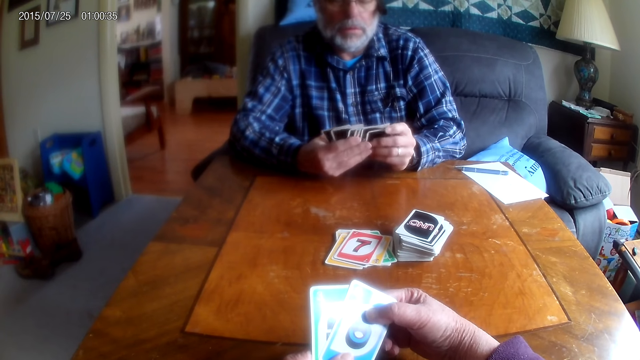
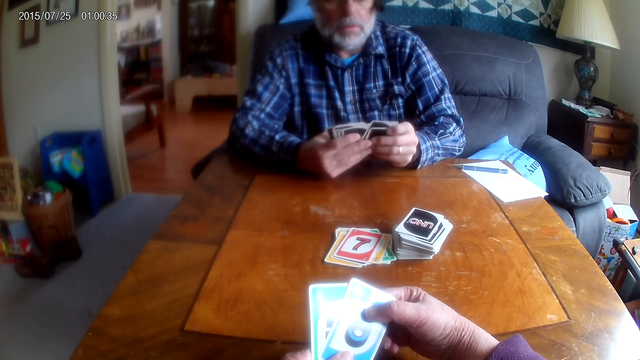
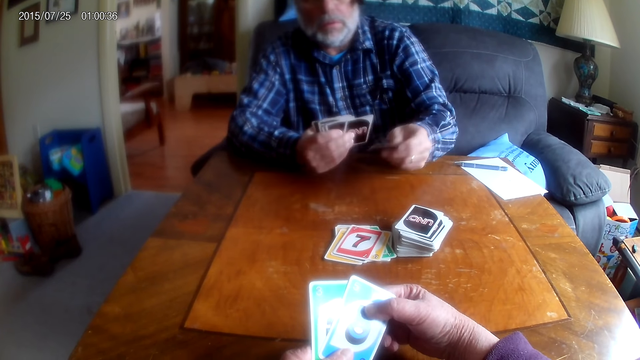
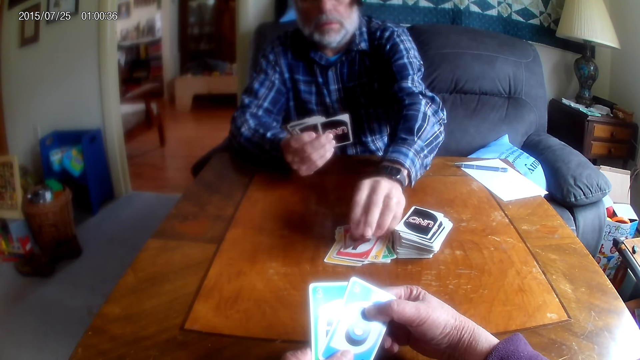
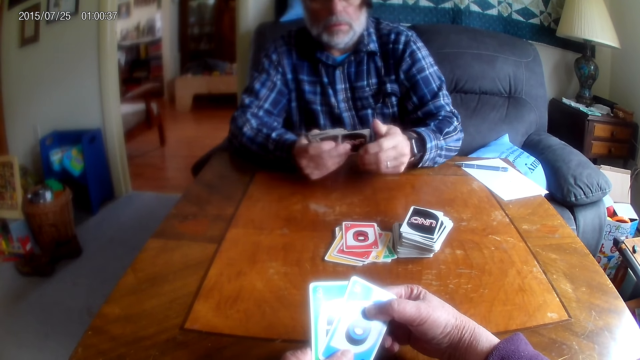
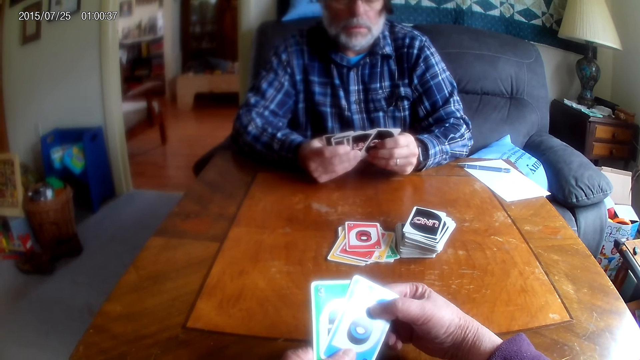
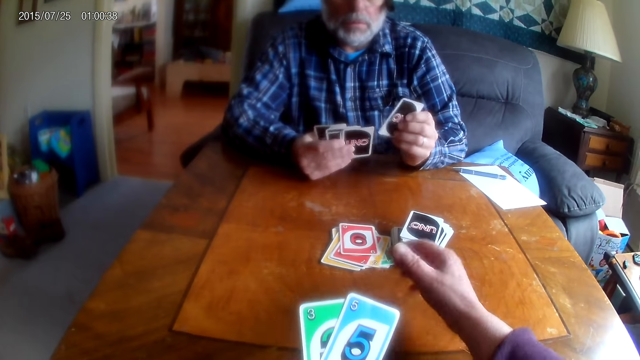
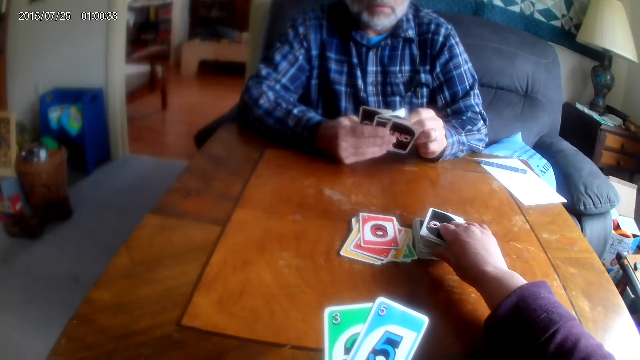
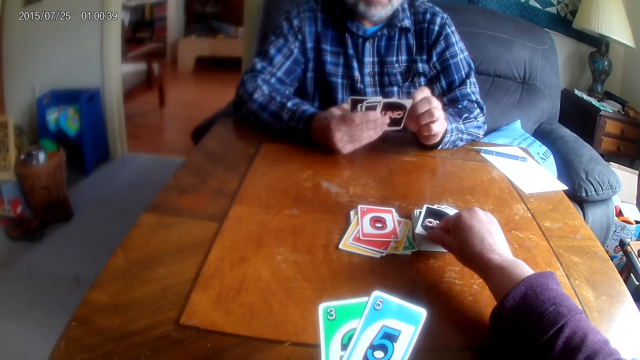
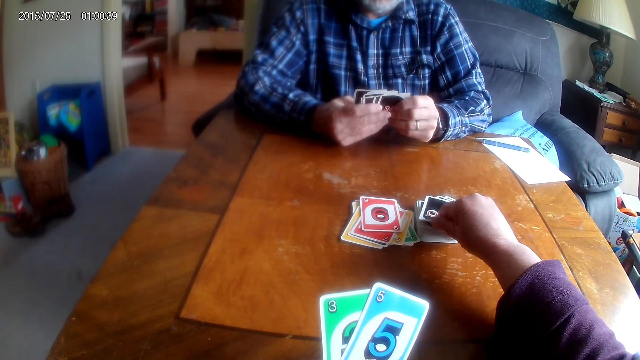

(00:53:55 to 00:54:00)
A man puts playing cards on the table. The camera wearer picks playing cards from the table.

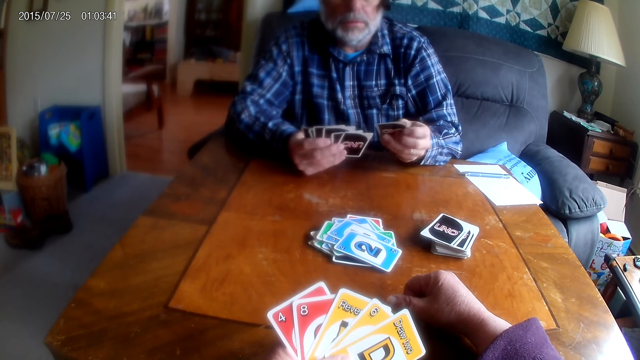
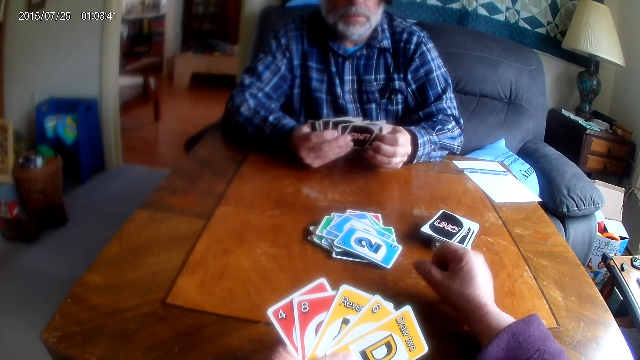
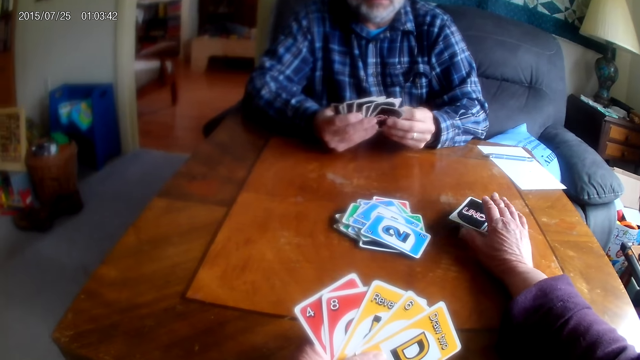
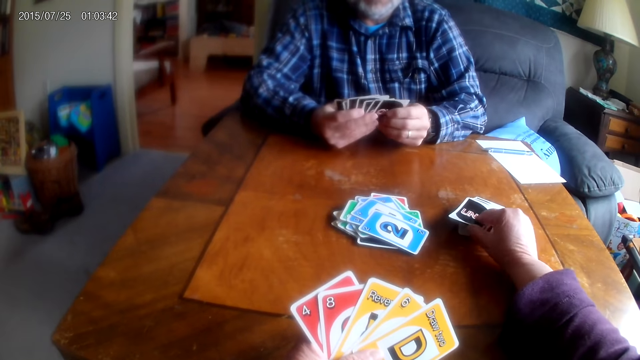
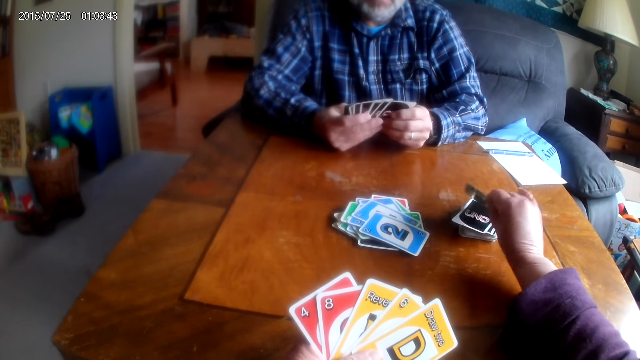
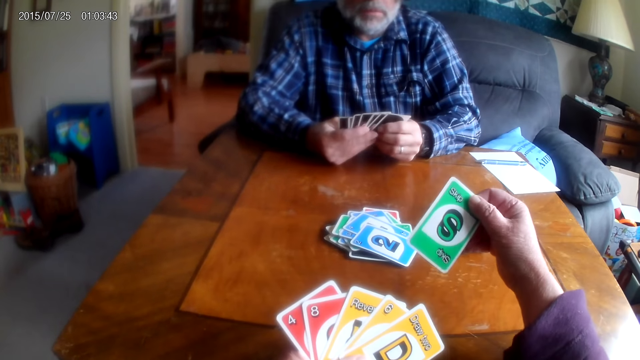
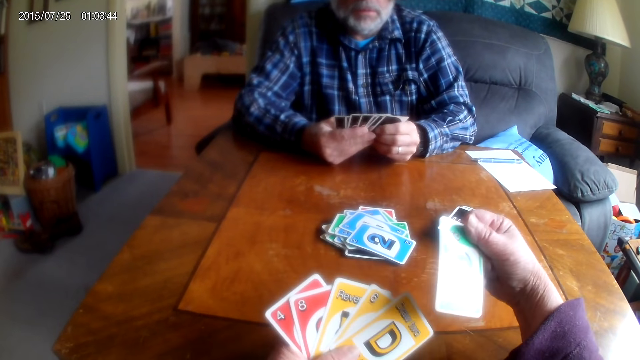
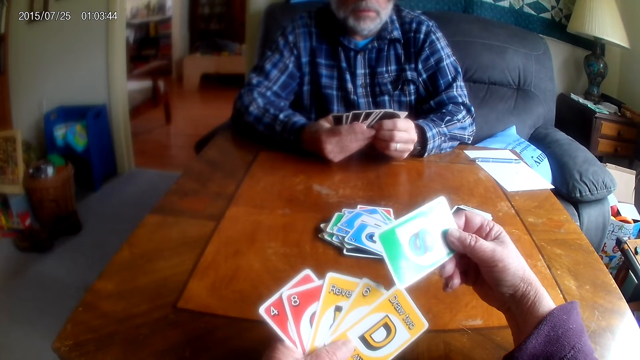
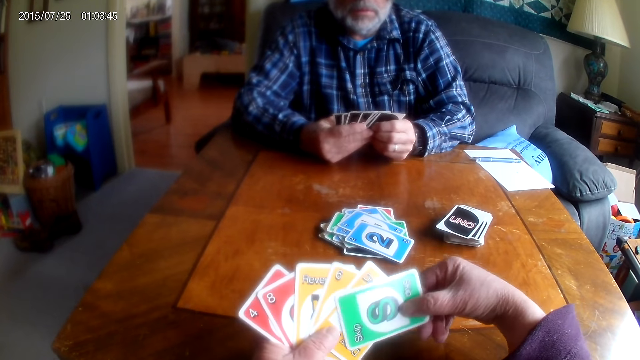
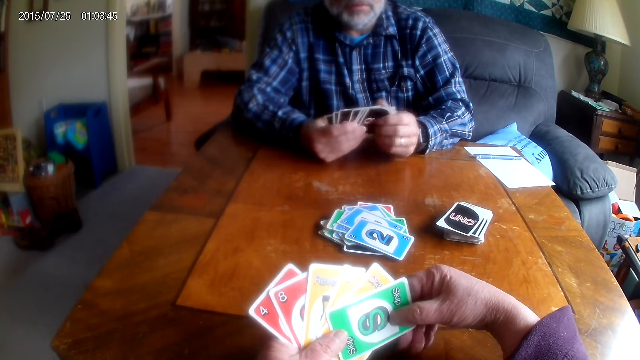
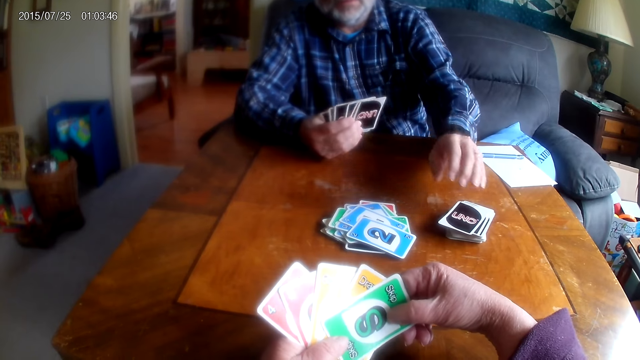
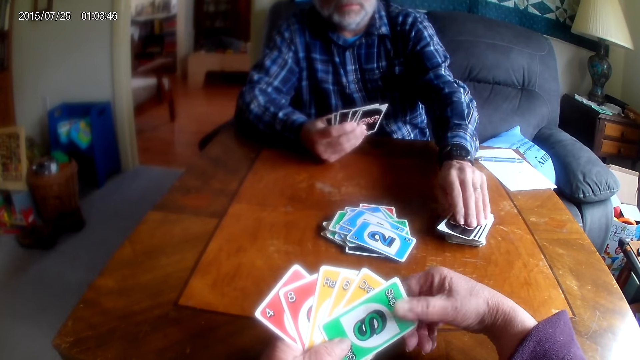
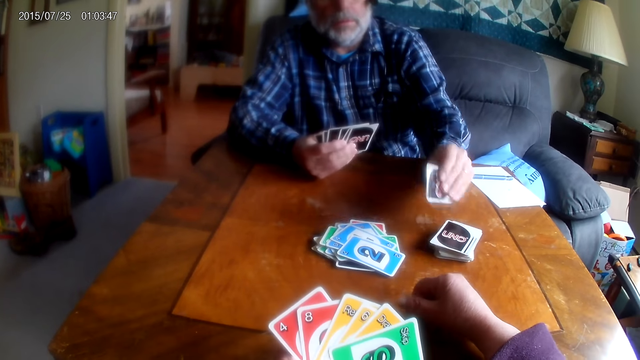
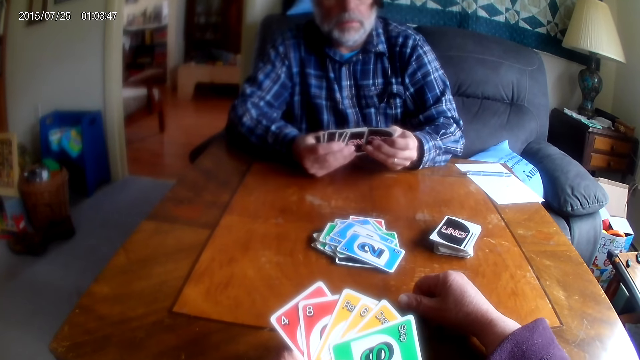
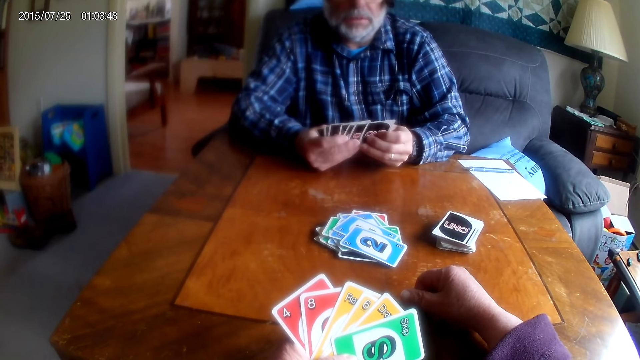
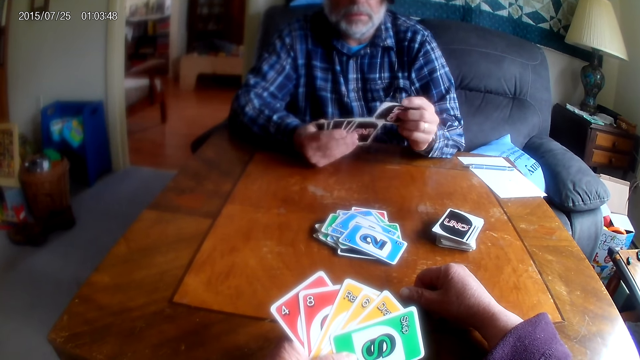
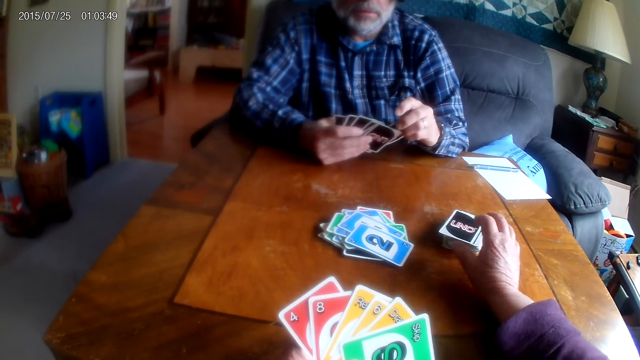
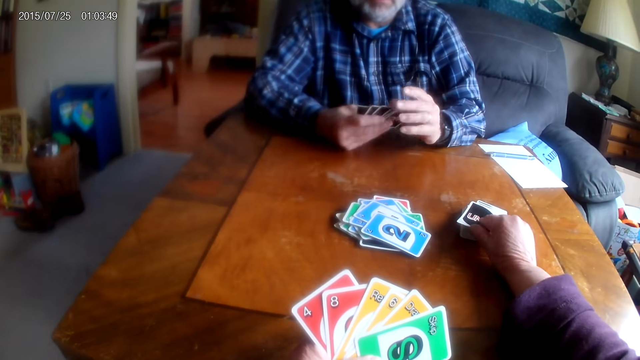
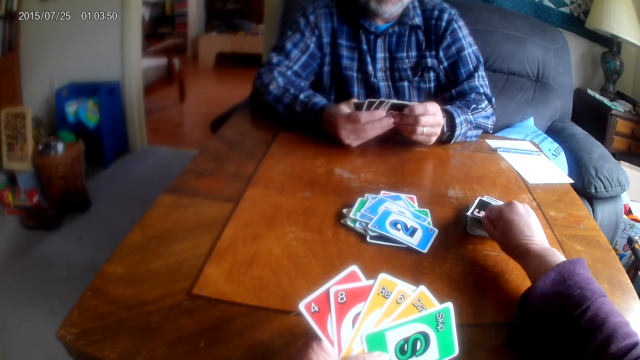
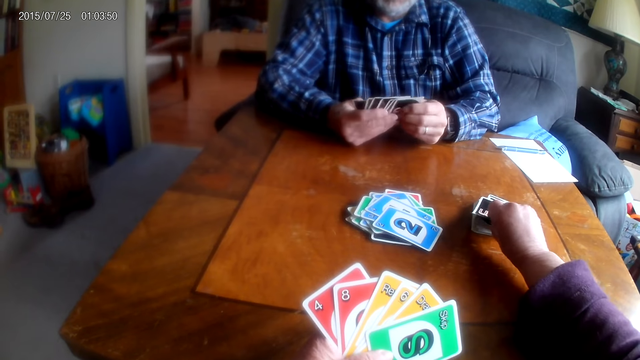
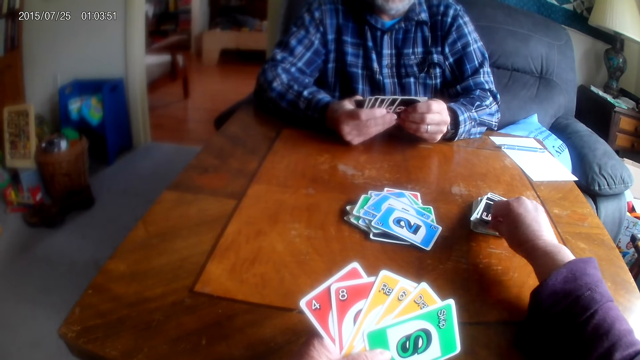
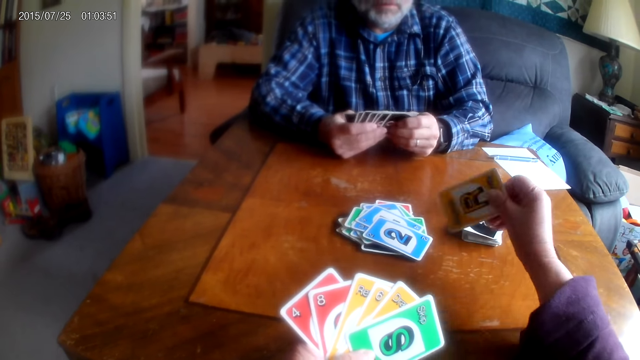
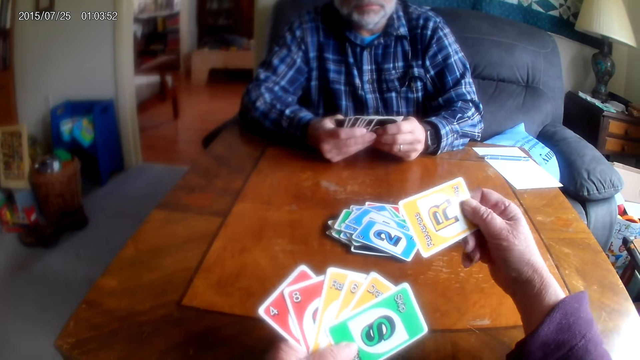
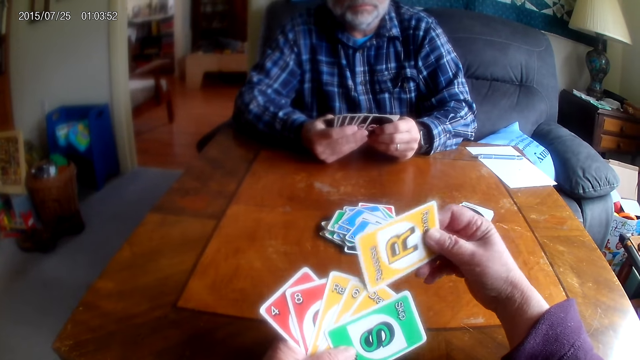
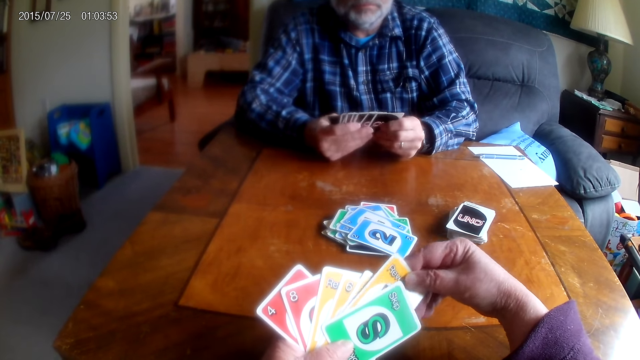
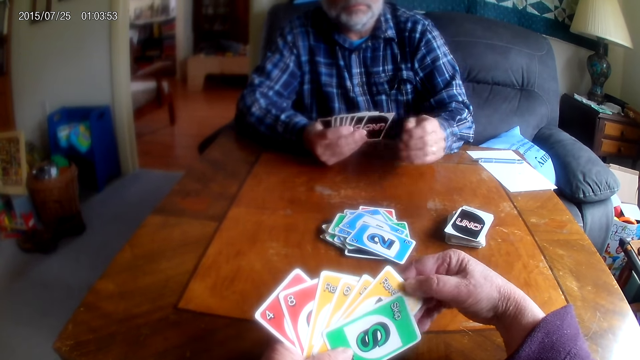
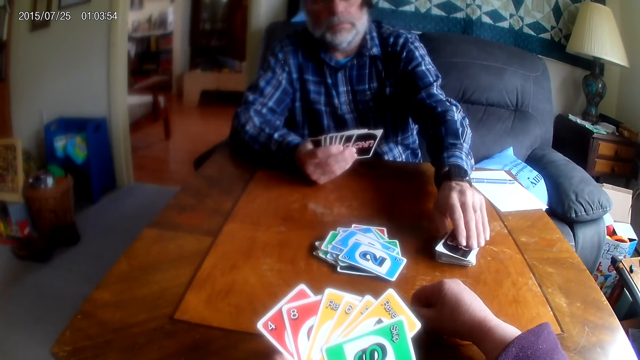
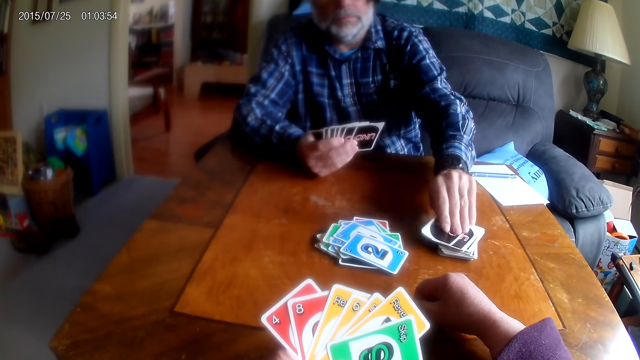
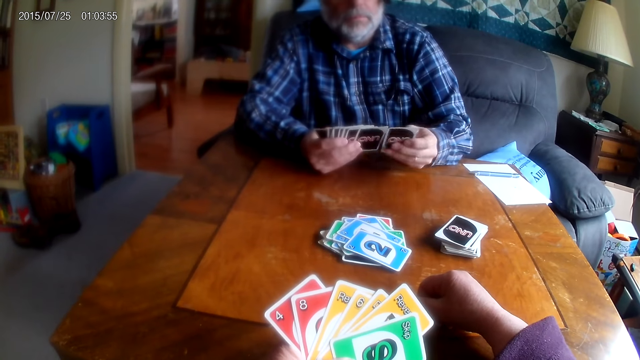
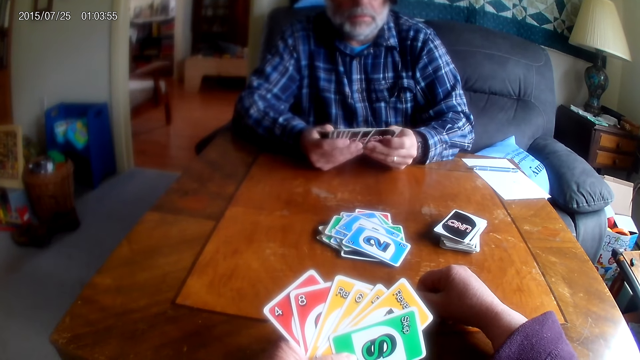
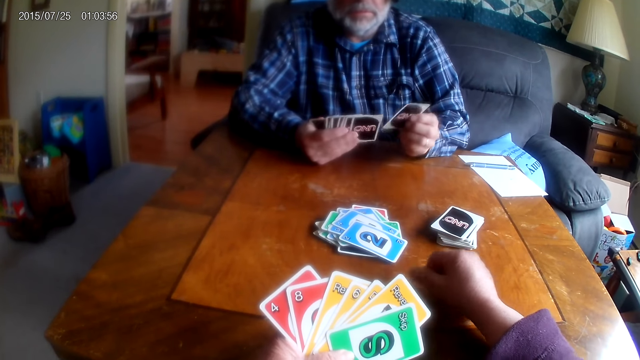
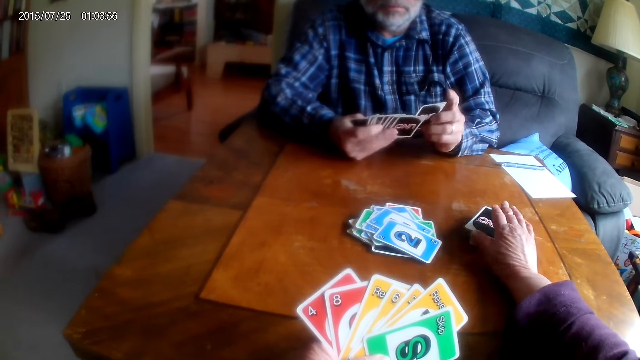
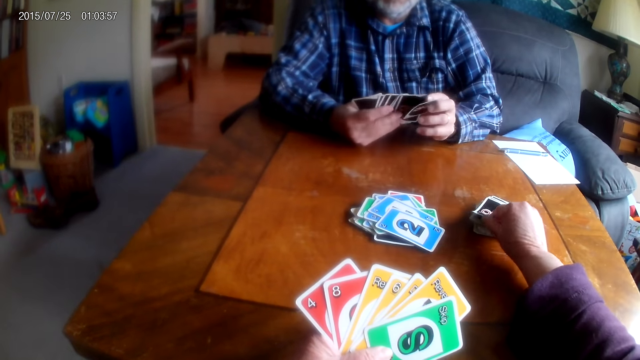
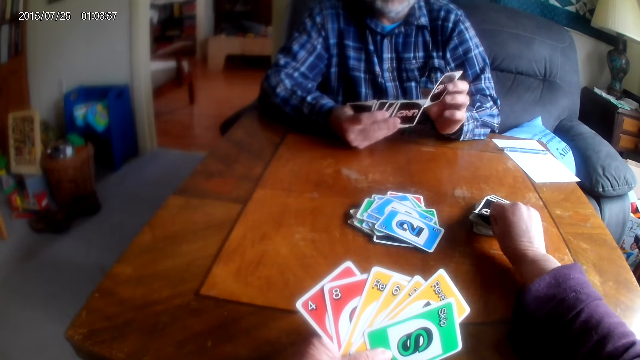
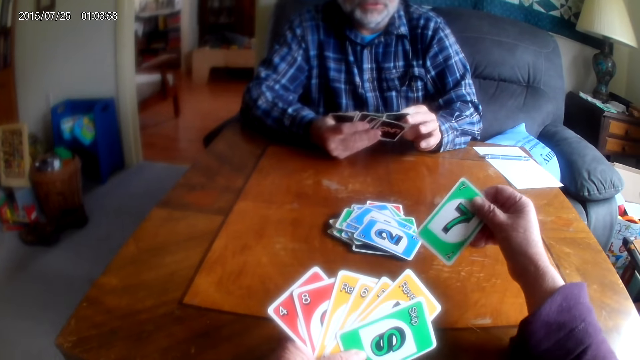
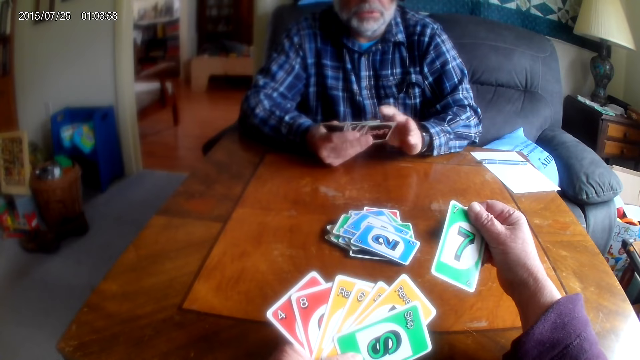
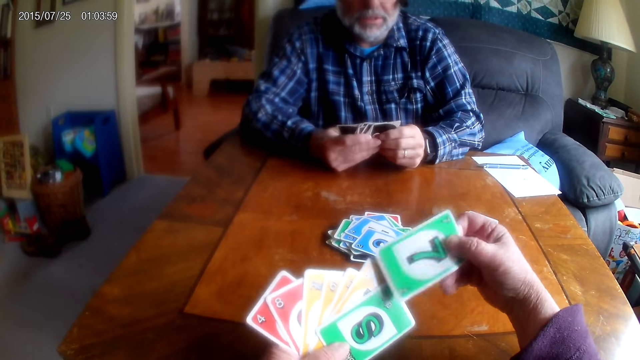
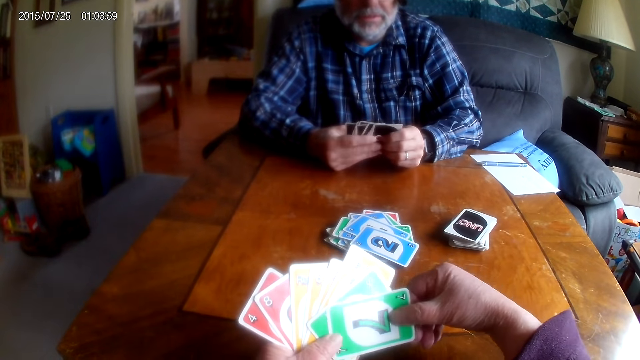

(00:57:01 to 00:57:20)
The camera wearer picks a card from the table. A man picks a card from the table and arranges cards. The camera wearer picks a card from the table. The man picks playing cards from the table. The camera wearer picks a card from the table. The man arranges cards.
